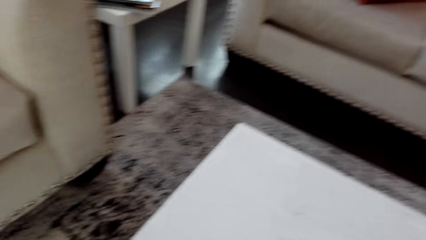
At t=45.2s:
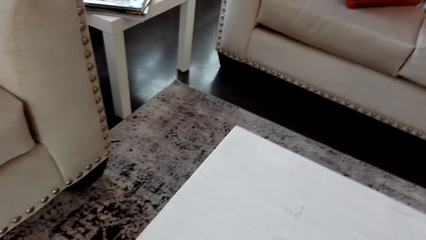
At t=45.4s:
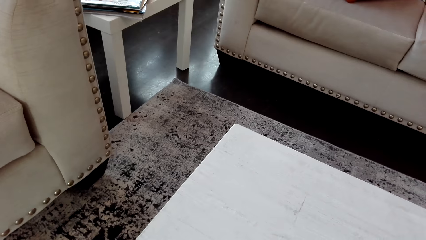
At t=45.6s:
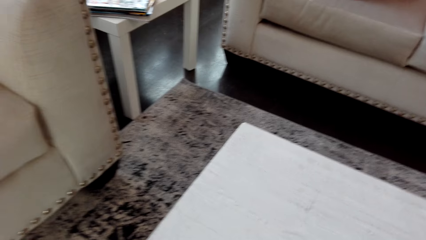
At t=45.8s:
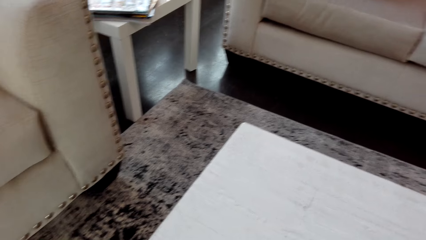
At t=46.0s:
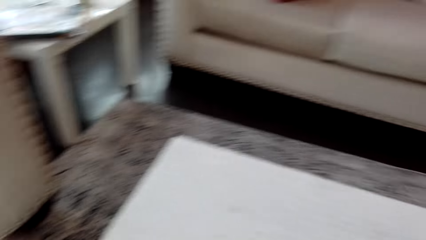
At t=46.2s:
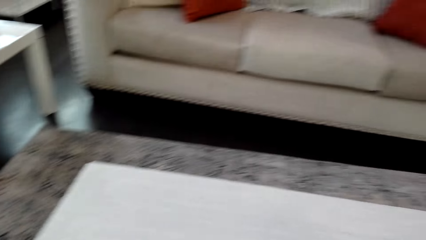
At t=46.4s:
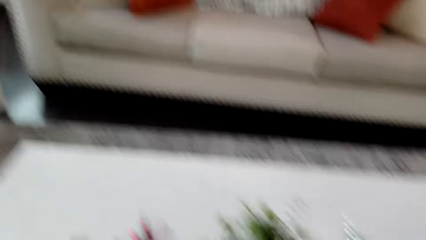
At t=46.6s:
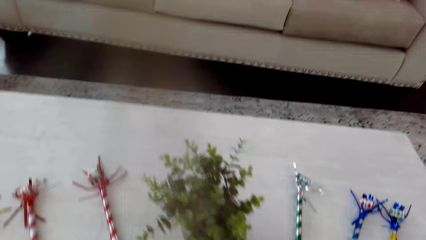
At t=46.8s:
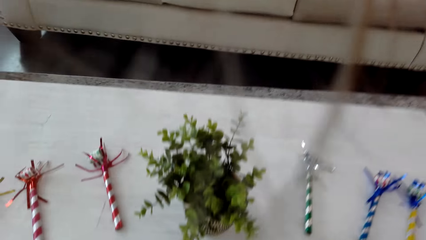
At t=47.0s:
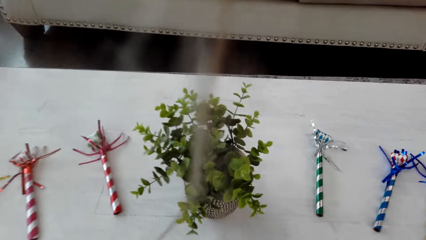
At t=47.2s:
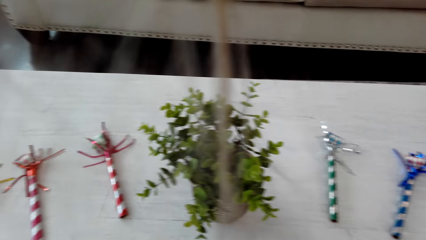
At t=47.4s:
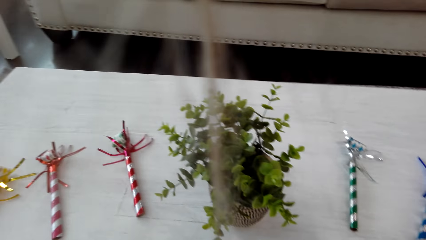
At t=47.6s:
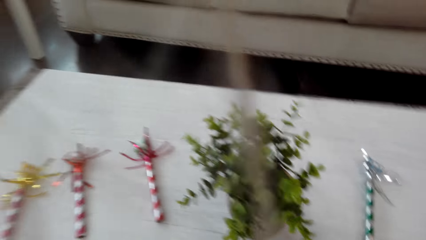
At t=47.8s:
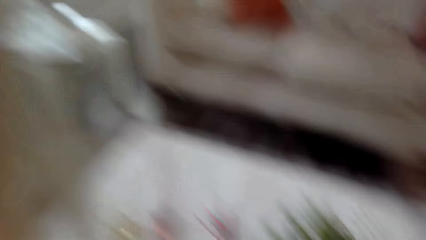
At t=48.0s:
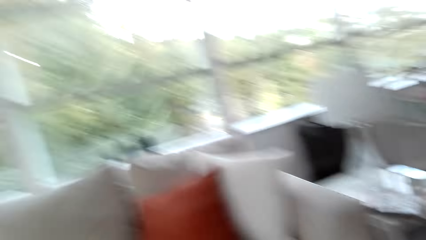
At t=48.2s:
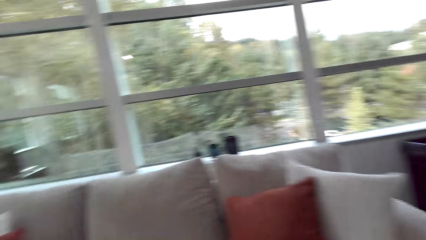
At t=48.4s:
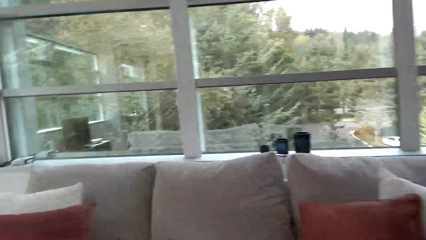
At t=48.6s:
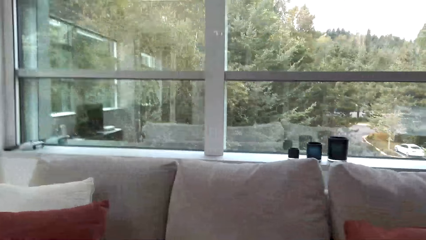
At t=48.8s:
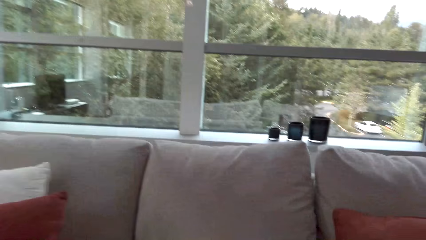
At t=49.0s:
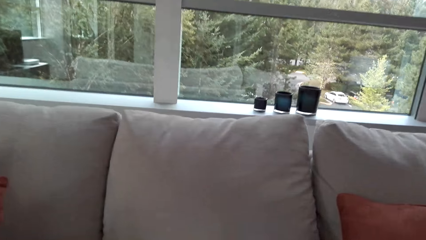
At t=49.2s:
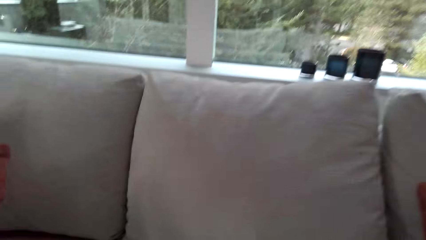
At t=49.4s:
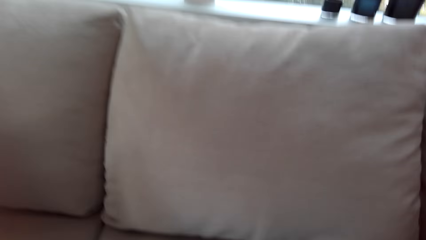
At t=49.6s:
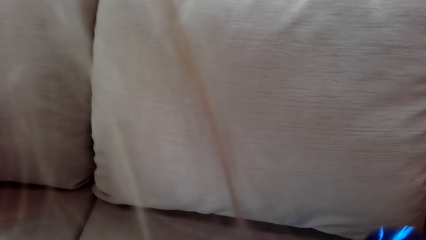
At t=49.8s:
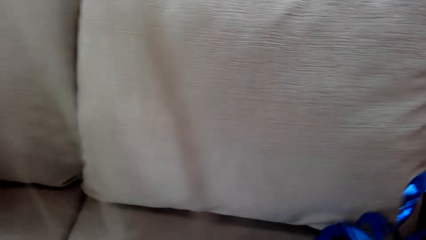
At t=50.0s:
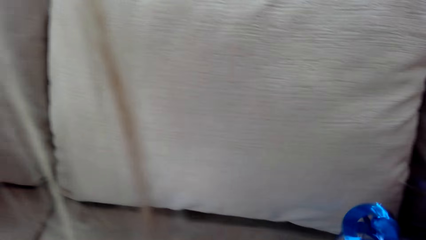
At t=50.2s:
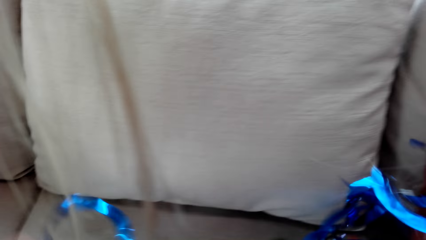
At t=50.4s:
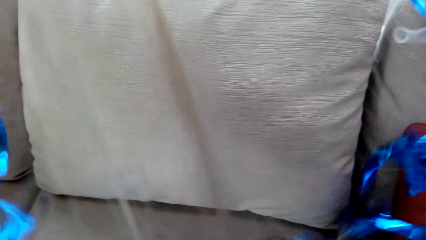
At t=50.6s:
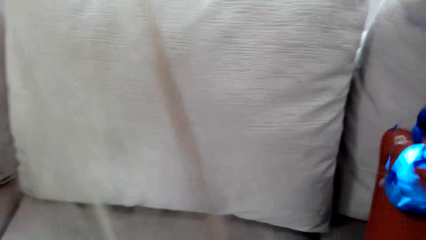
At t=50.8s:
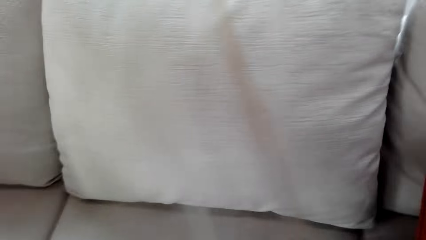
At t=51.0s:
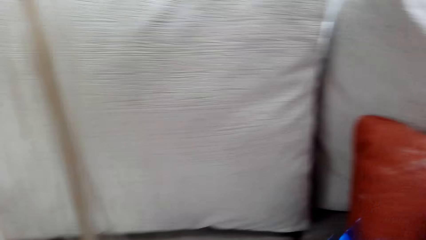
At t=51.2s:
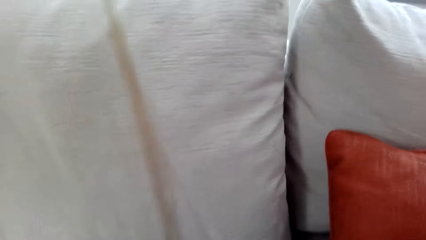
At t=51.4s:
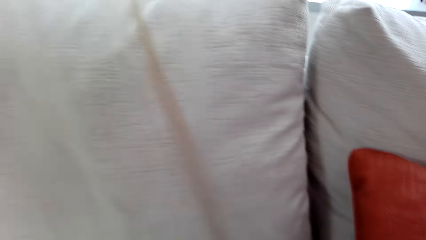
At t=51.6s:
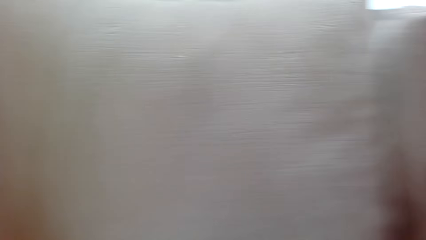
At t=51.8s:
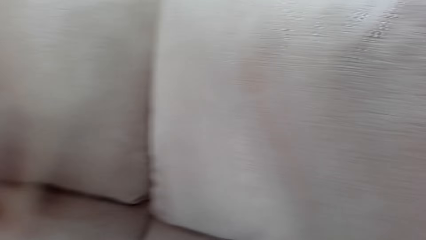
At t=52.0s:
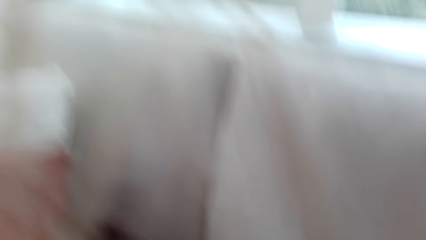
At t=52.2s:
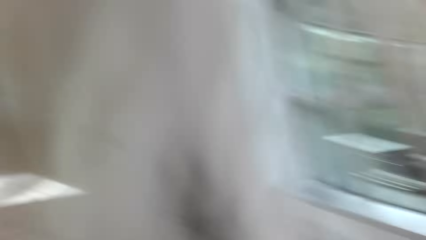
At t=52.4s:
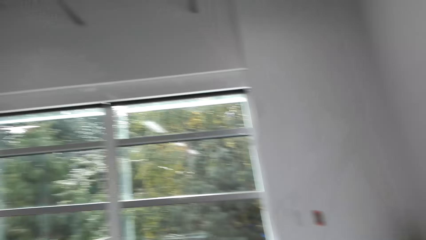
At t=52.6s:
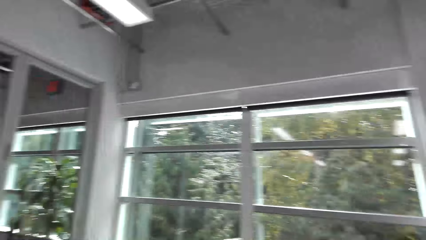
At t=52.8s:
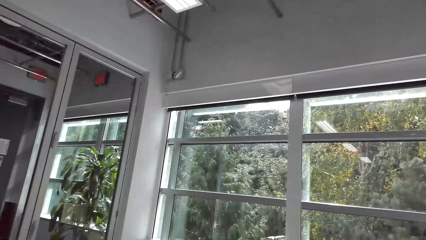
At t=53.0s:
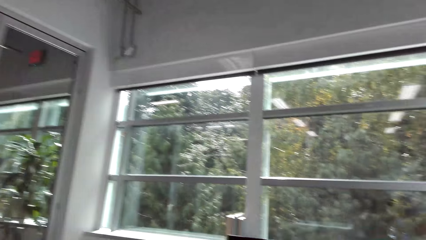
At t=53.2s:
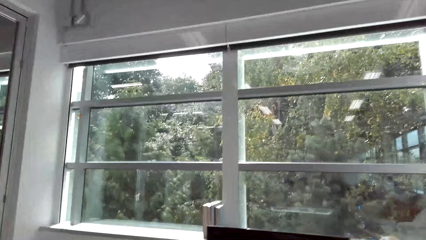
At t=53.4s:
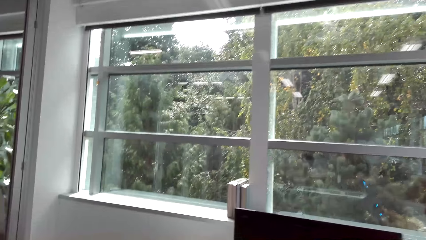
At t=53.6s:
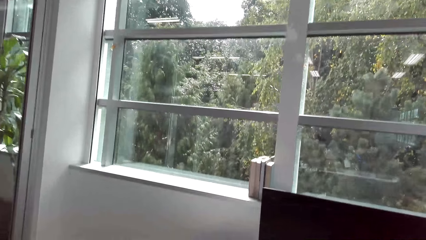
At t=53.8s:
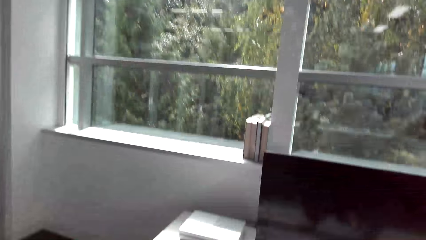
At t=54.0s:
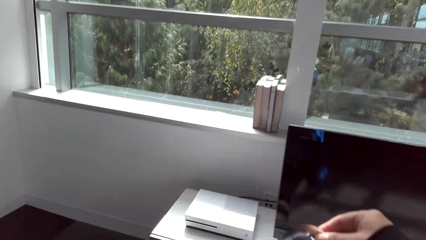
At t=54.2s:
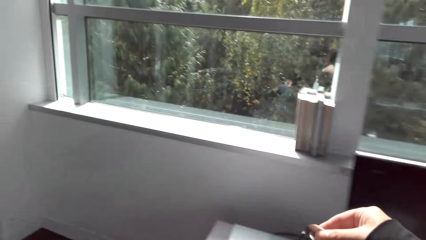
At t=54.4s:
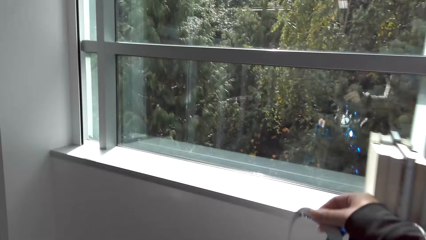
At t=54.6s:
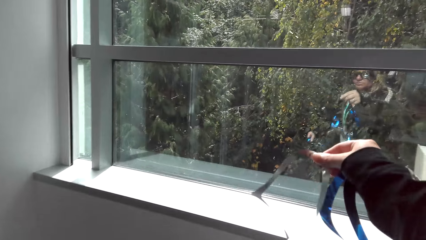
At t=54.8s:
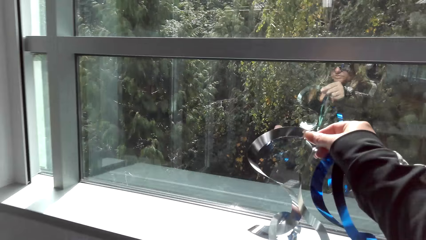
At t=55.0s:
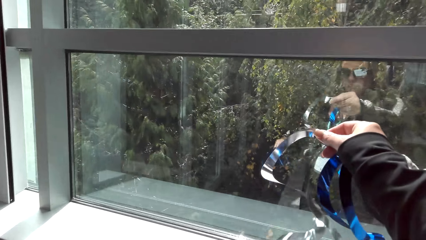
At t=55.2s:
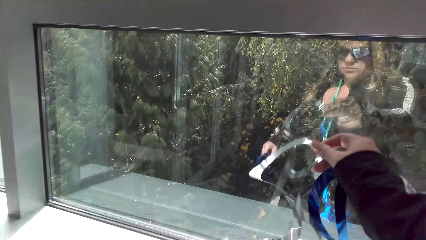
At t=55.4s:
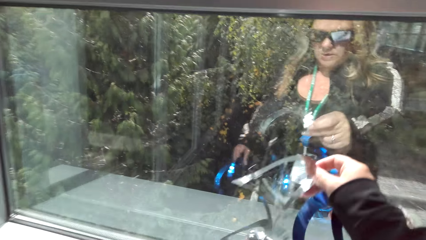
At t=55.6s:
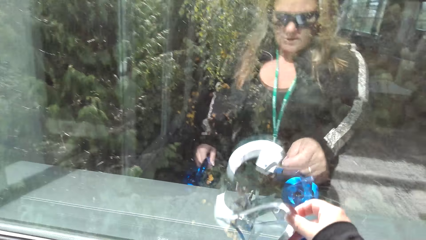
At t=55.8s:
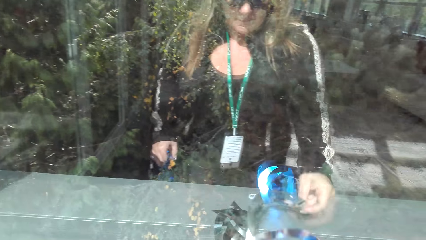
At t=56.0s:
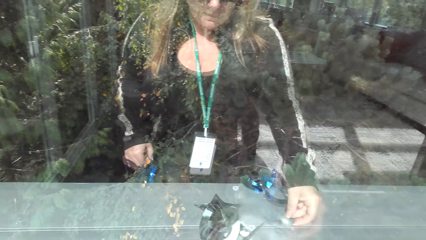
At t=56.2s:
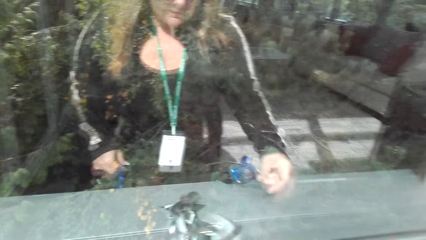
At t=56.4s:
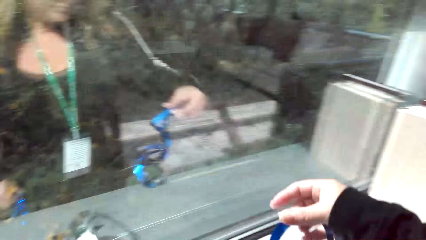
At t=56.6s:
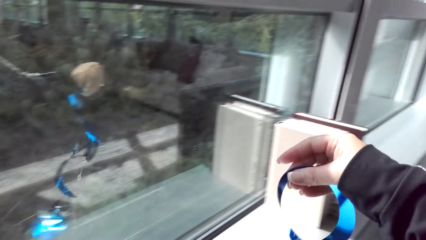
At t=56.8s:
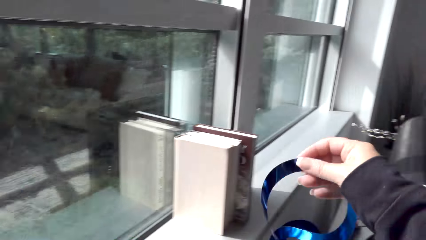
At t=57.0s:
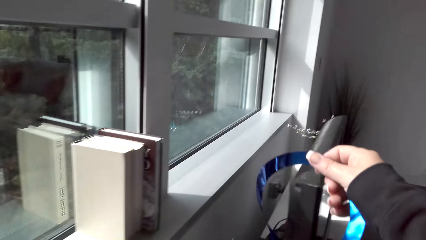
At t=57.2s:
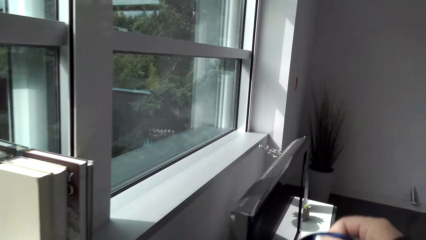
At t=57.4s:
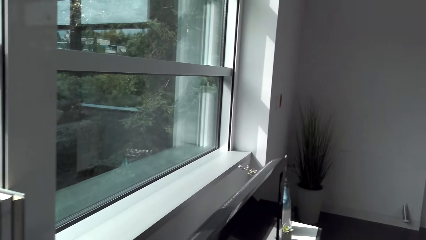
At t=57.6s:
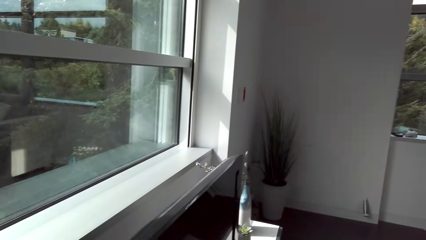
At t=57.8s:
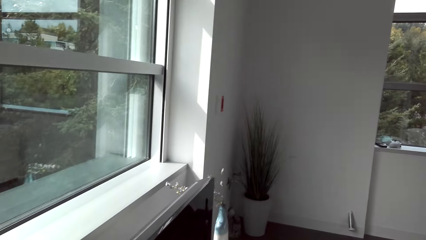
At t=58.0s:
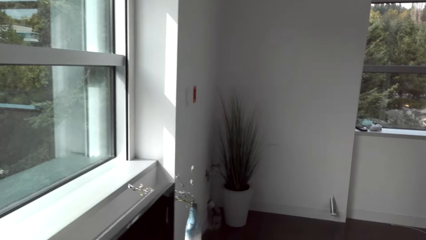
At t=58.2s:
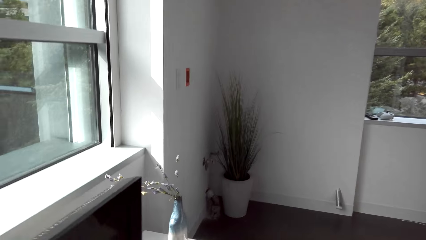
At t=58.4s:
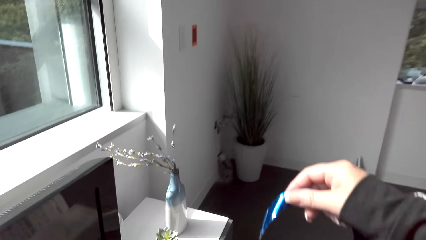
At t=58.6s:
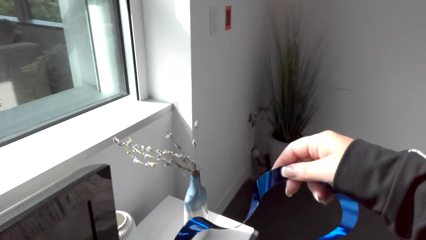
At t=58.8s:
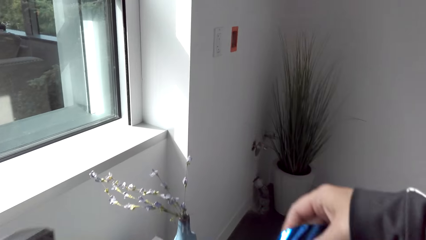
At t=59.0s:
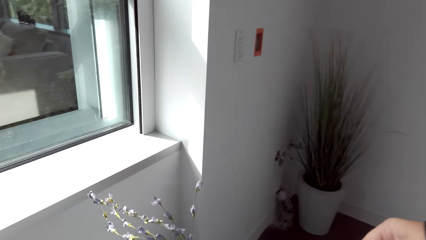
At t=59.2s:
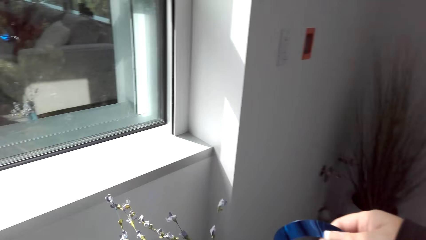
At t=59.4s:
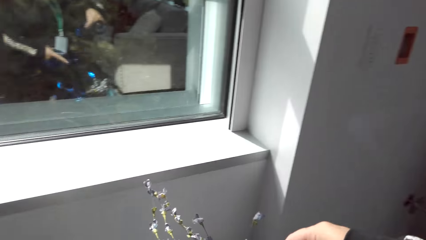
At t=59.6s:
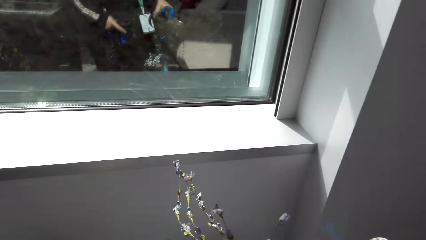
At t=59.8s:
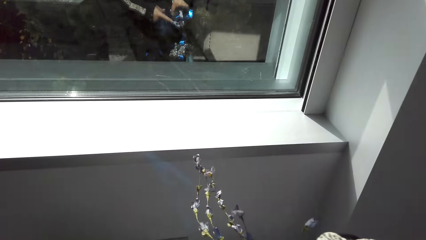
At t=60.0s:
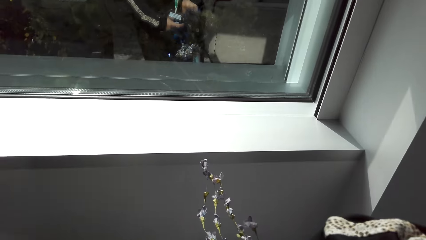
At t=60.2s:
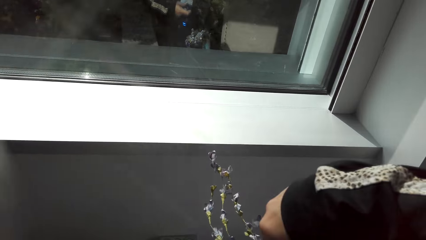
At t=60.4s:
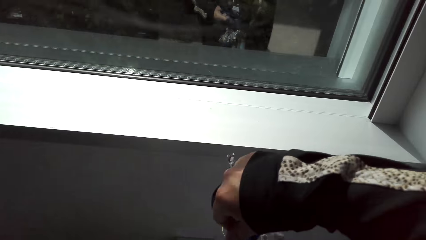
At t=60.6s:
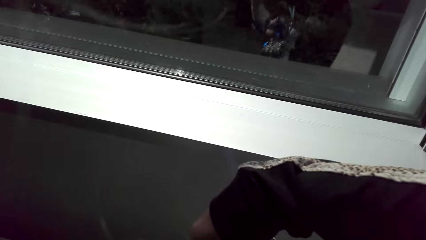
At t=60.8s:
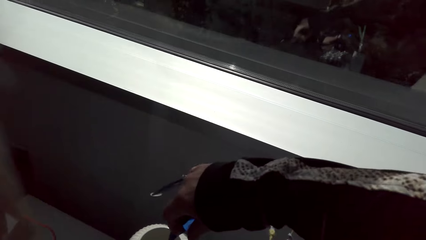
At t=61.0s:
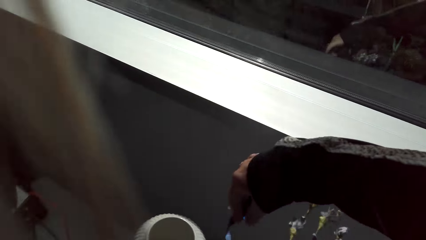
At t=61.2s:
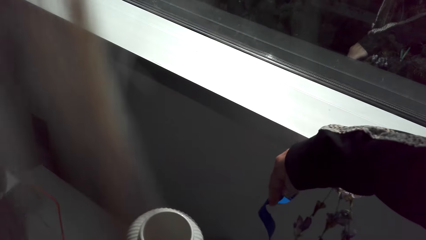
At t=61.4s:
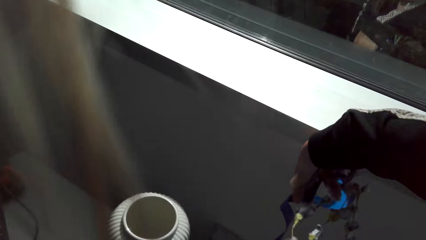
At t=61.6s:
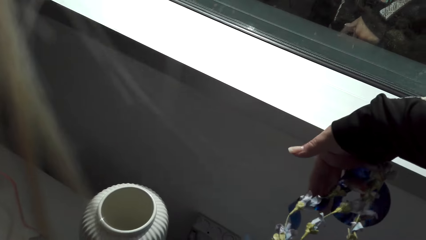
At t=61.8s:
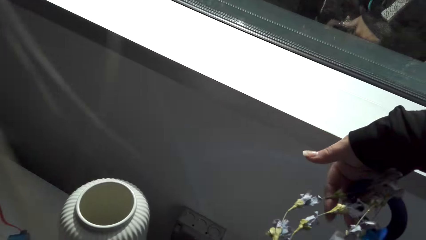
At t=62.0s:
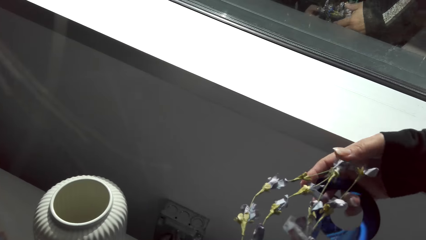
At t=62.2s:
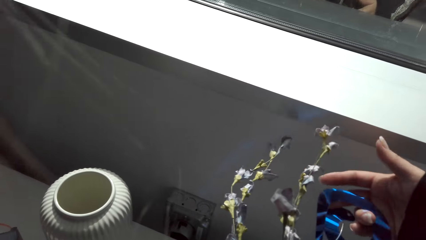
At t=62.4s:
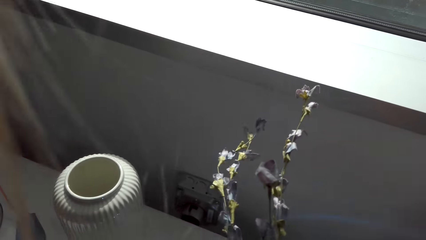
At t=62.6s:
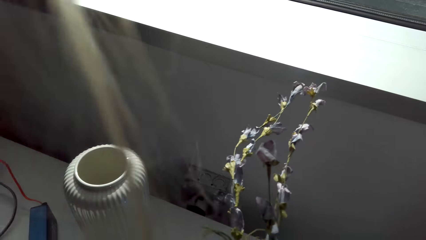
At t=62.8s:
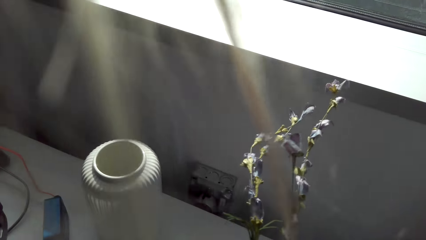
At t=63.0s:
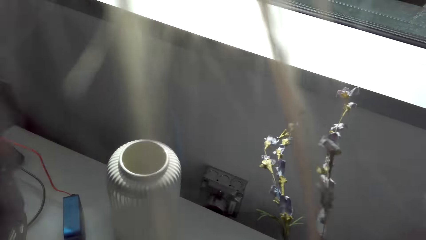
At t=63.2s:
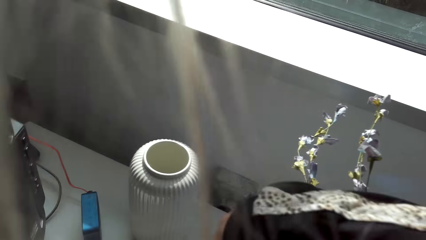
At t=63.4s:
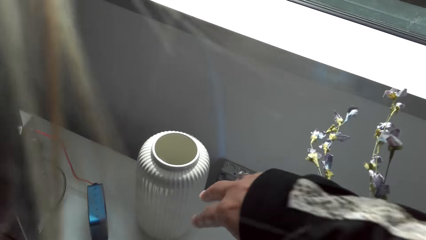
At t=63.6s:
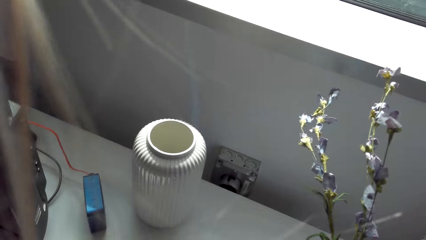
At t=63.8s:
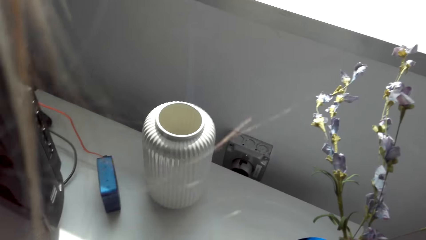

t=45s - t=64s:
The camera wearer walks. They take the glitter sheet on the couch. They walk around the room. They decorate the room with the glitter sheet. They put the decorating papers on the window. They put another decorating paper on the ceramic bottle.
